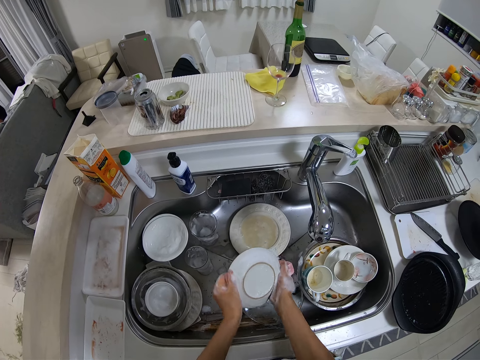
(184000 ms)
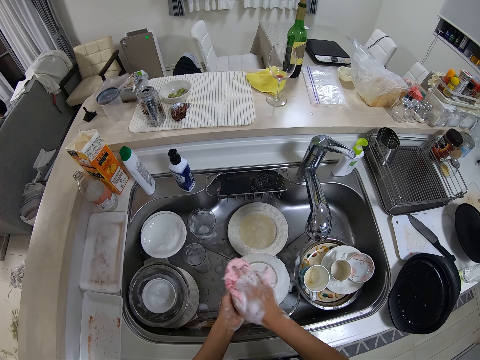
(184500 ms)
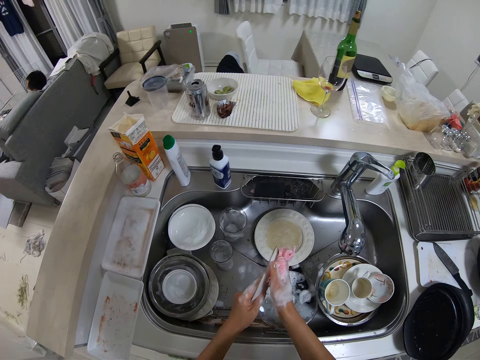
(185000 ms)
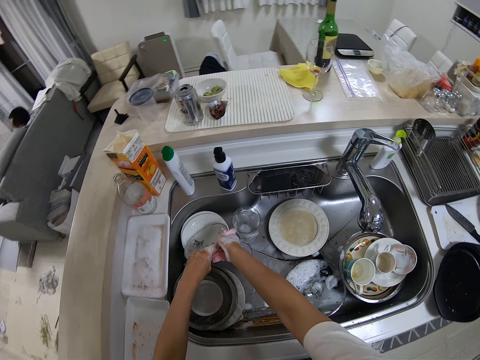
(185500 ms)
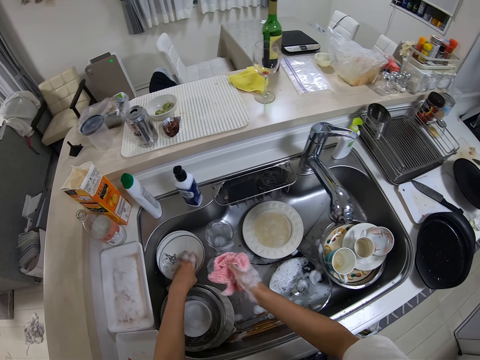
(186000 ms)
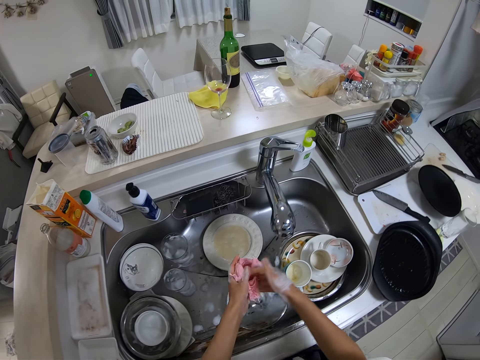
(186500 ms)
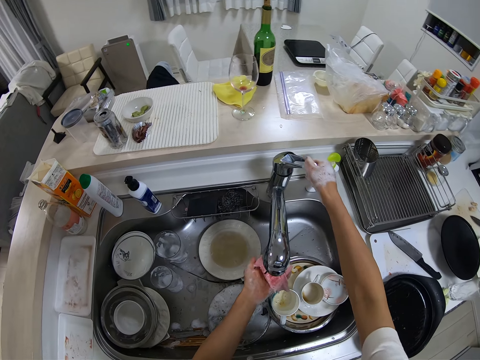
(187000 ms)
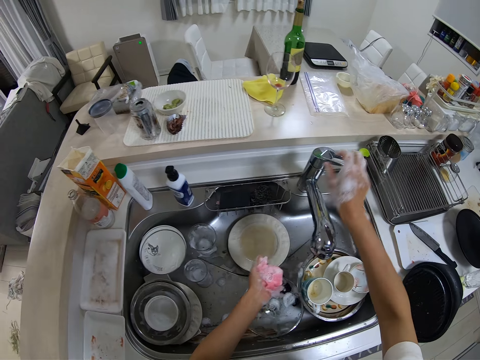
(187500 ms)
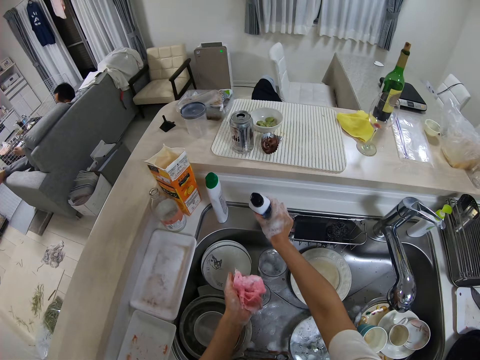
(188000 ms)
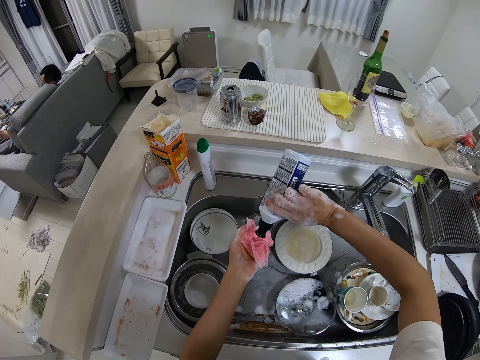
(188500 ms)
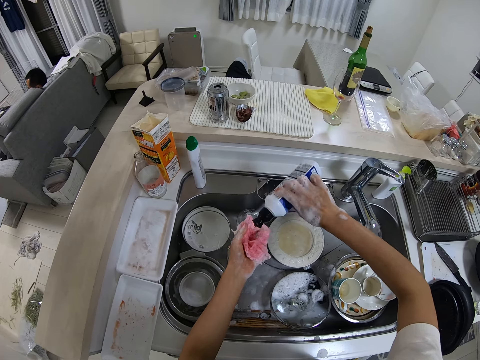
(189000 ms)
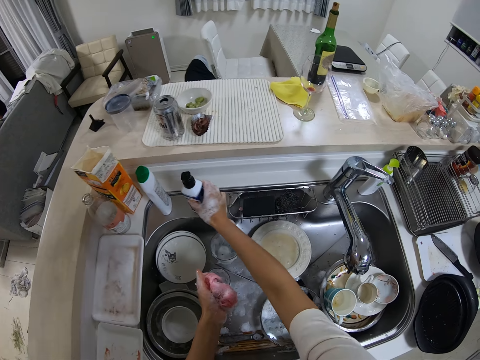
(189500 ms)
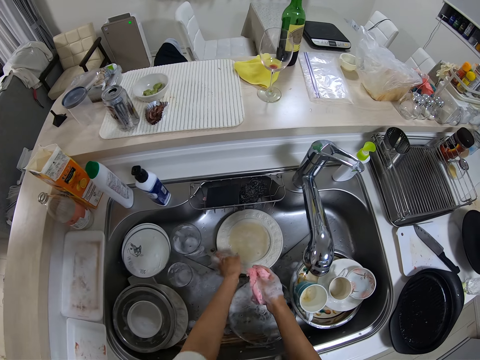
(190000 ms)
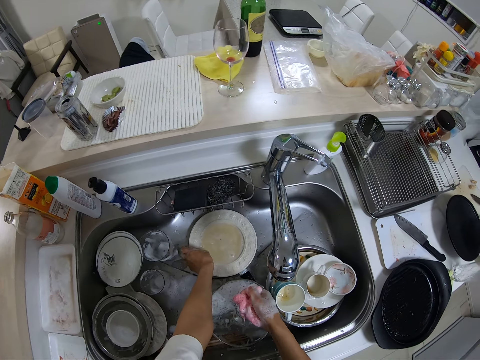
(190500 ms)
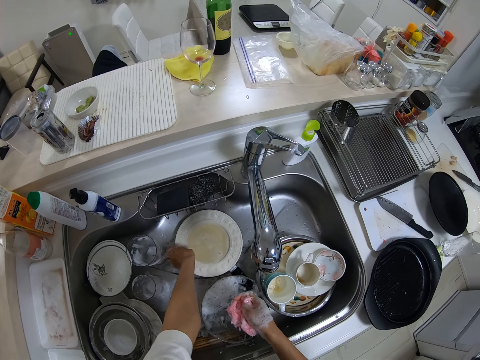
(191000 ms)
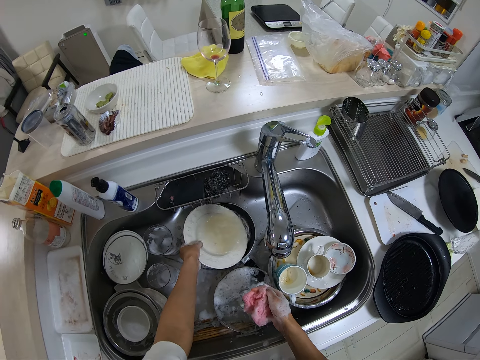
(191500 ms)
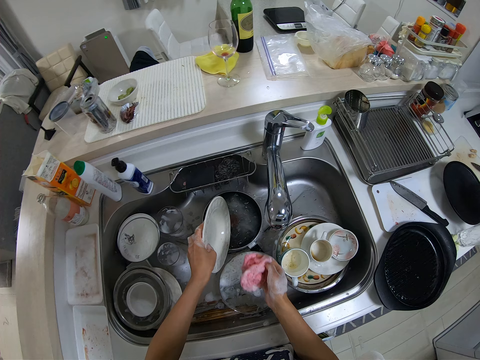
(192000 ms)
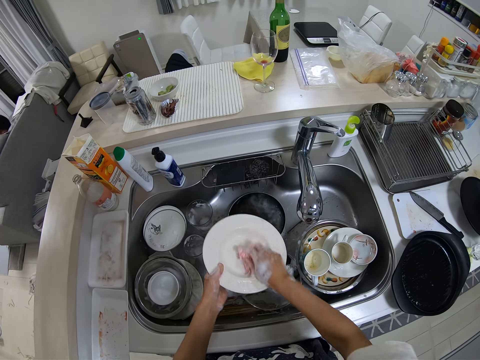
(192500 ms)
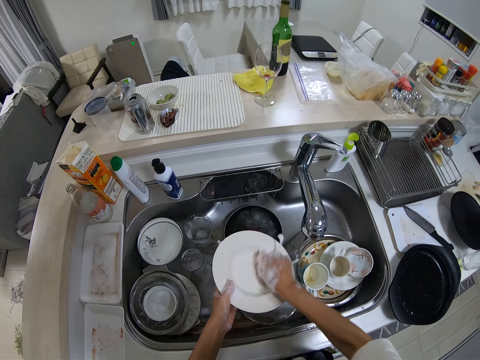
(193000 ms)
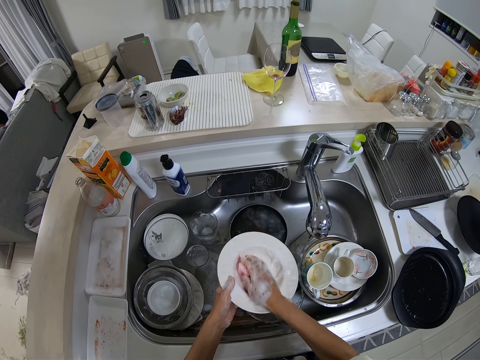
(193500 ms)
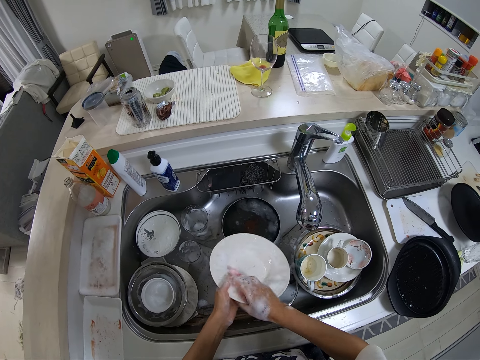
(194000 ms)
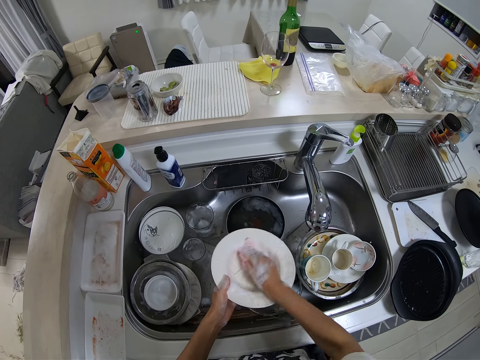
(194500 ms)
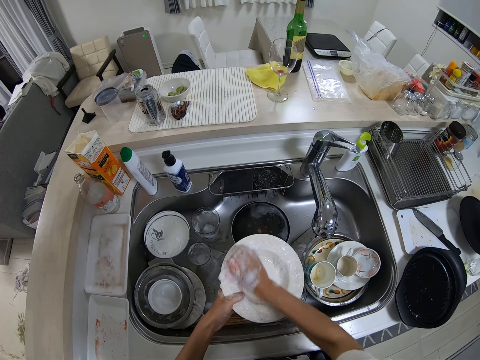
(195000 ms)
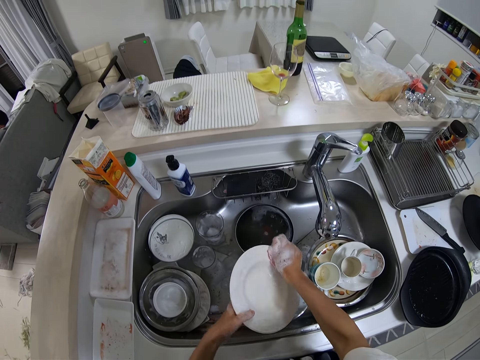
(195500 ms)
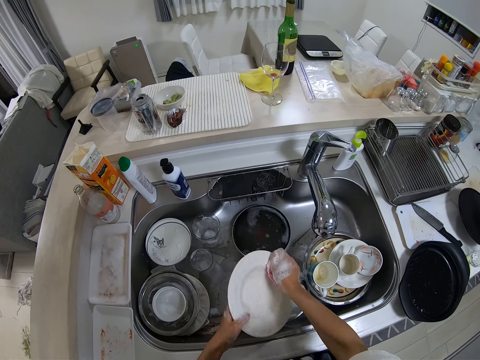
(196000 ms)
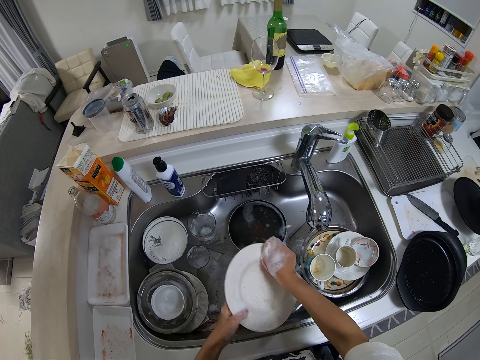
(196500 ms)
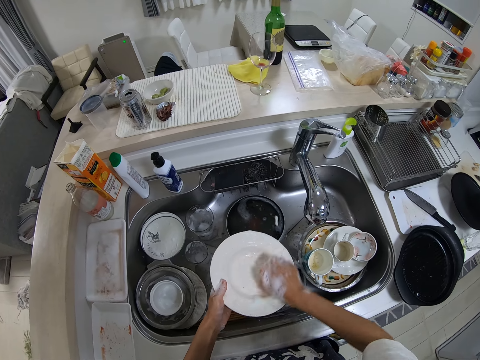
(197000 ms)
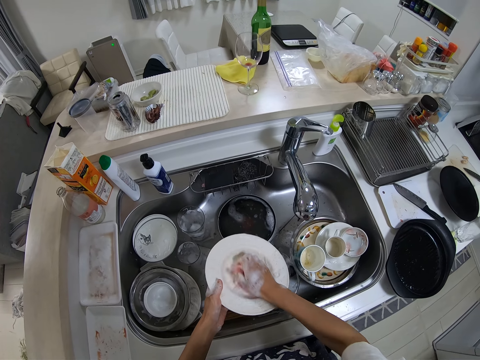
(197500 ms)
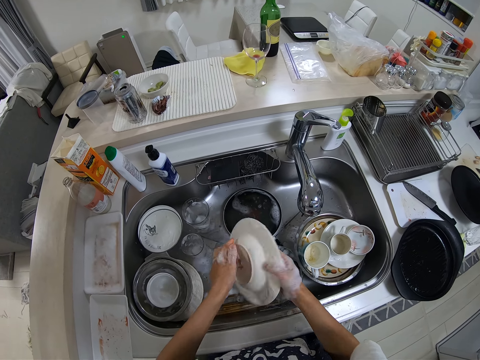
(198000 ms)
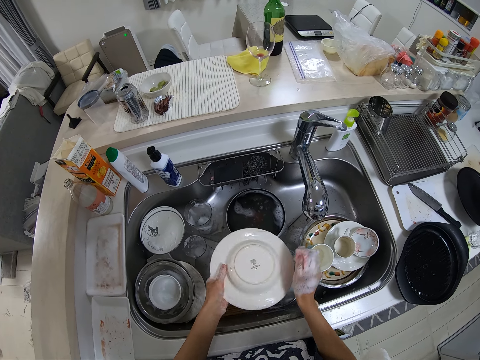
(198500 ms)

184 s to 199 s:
The camera wearer drops the plate on another plate in the sink with her left hand. She passes the sponge from her right hand to her left hand. She turns the faucet with her right hand. She soaks the sponge with water from the tap. She closes the water tap. She picks the bottle of liquid soap from the edge of the wash sink with her right hand. She pours soap from the bottle on the sponge in her left hand. She drops the bottle on the edge of the wash sink. She passes the sponge from her left hand to her right hand. She picks up a plate in the sink with her left hand. She pours water from the plate. She washes the plate with the sponge in her right hand.

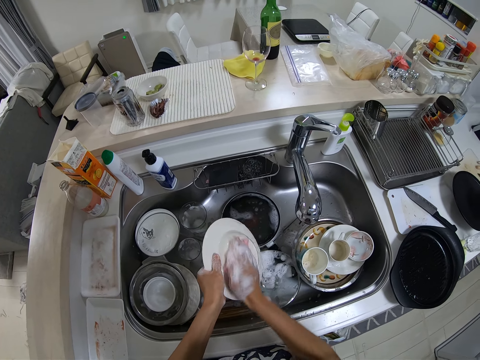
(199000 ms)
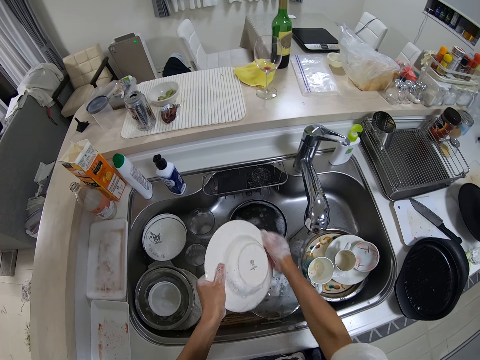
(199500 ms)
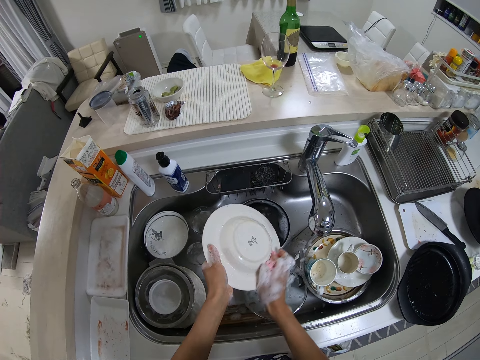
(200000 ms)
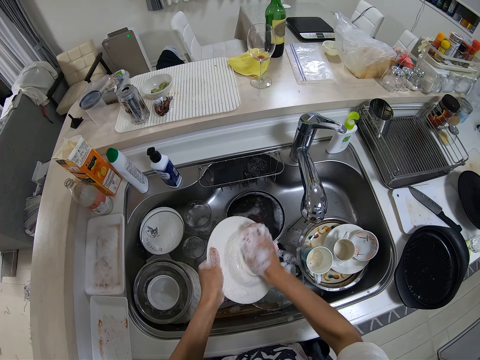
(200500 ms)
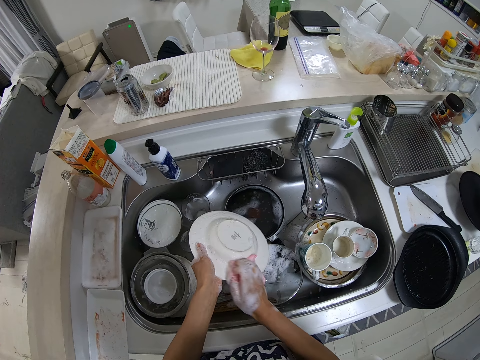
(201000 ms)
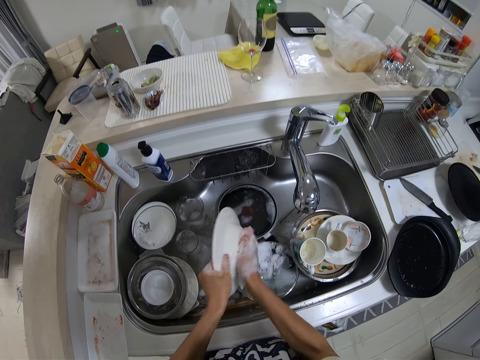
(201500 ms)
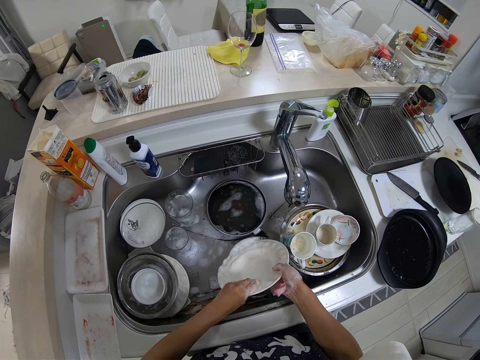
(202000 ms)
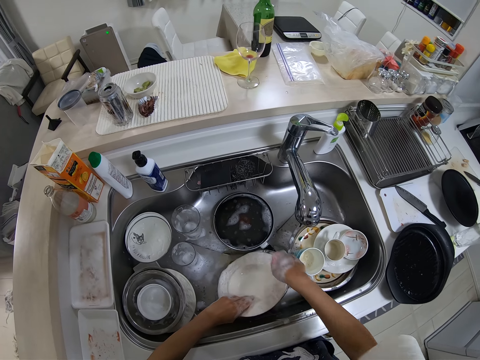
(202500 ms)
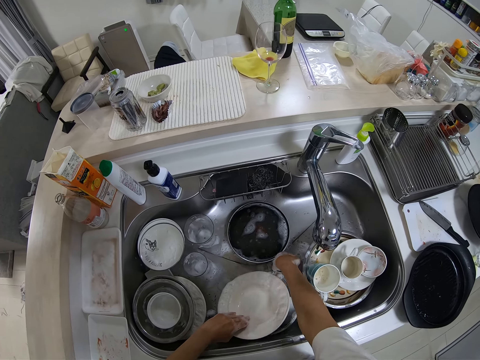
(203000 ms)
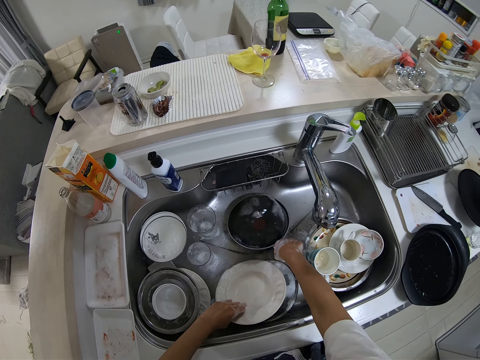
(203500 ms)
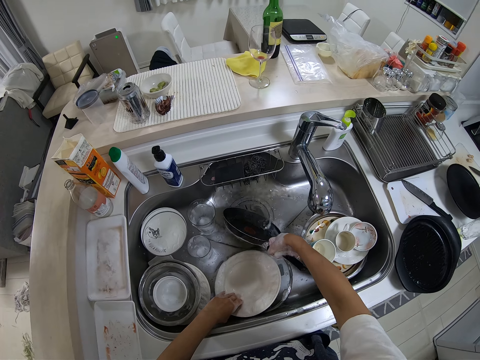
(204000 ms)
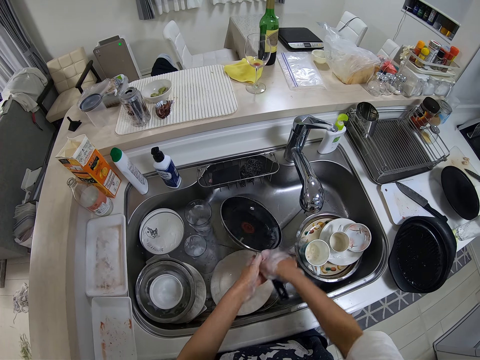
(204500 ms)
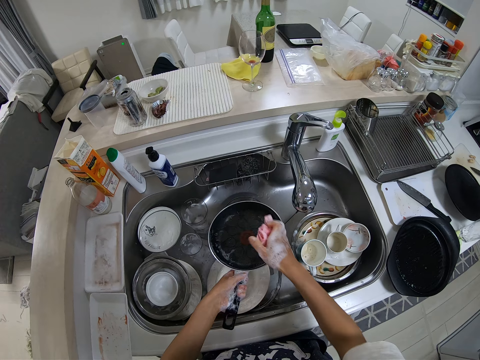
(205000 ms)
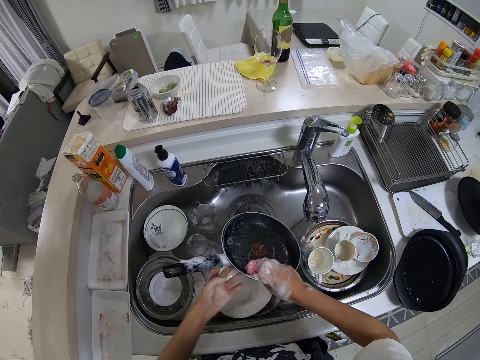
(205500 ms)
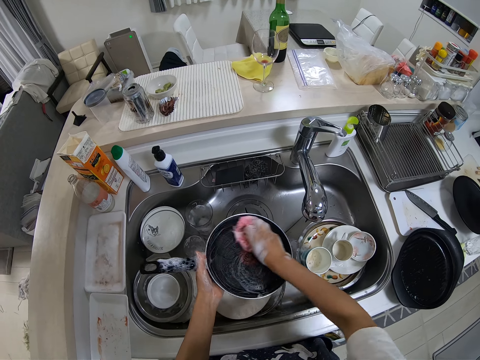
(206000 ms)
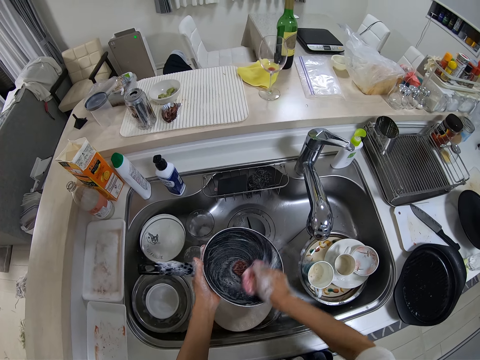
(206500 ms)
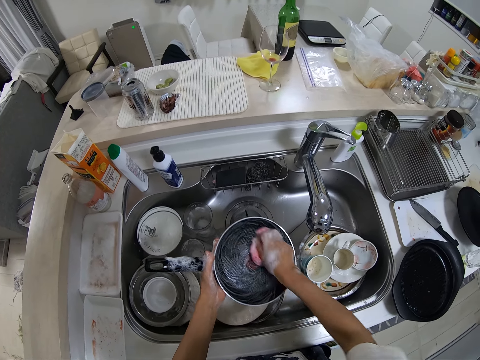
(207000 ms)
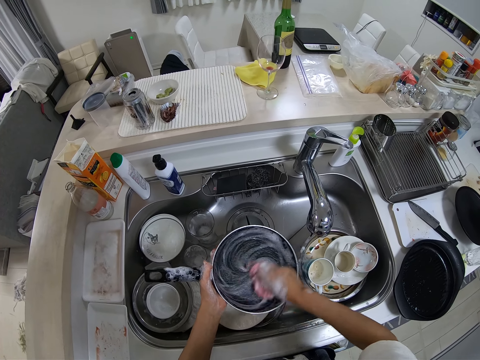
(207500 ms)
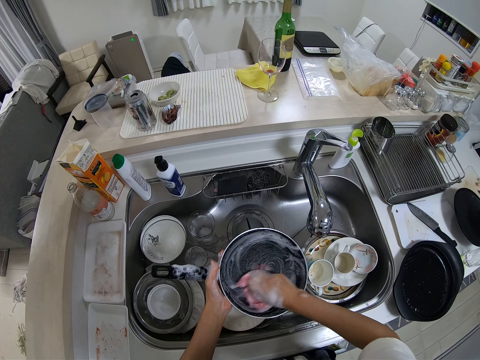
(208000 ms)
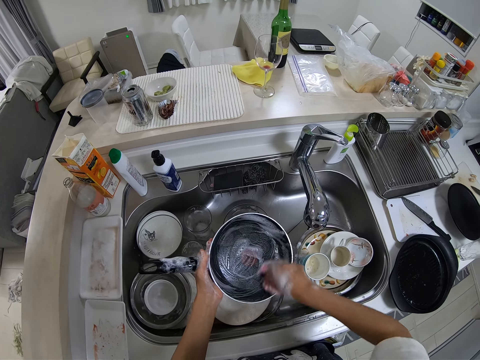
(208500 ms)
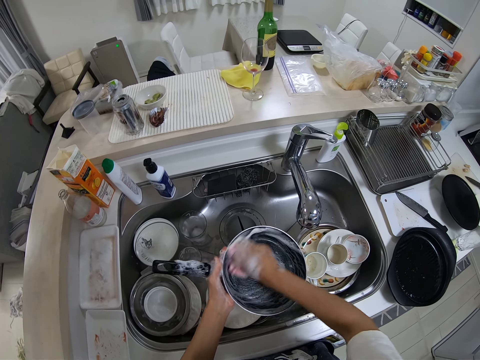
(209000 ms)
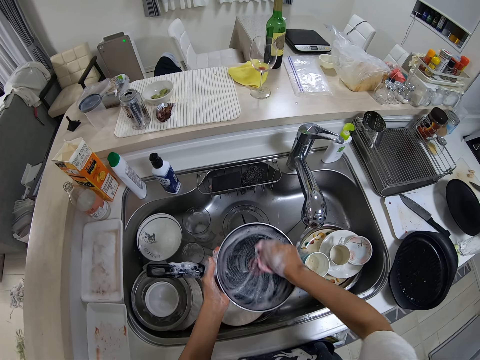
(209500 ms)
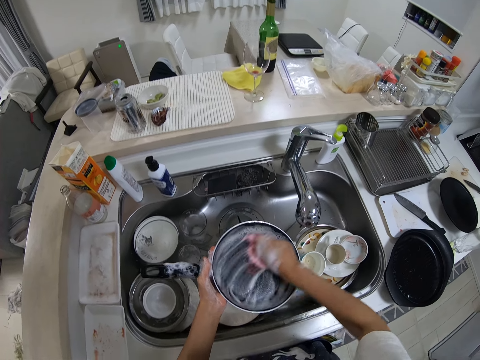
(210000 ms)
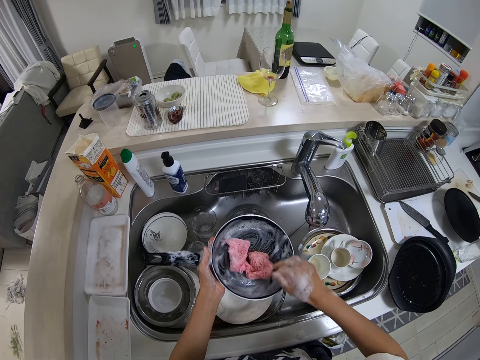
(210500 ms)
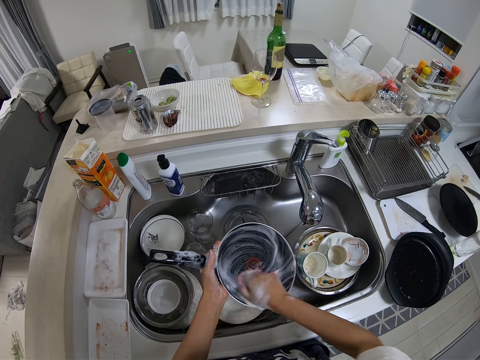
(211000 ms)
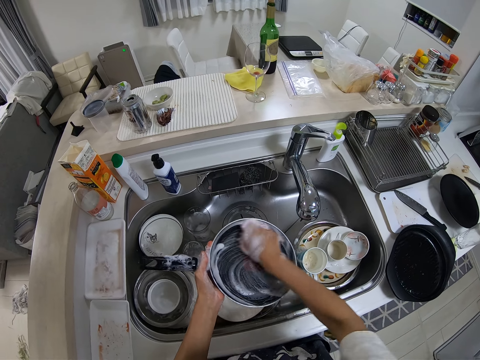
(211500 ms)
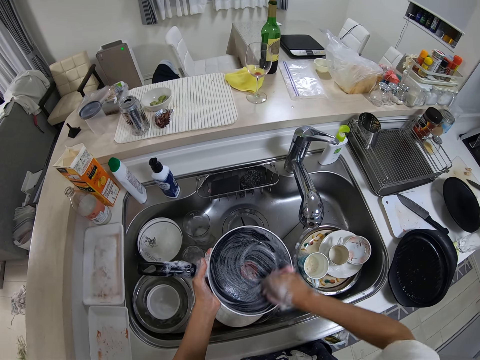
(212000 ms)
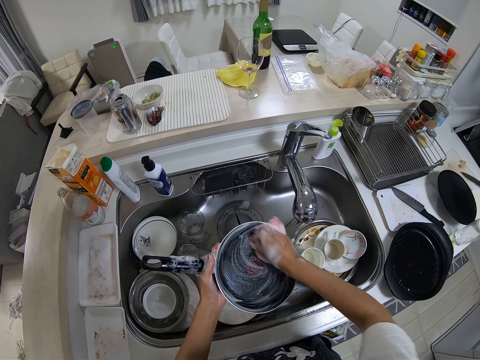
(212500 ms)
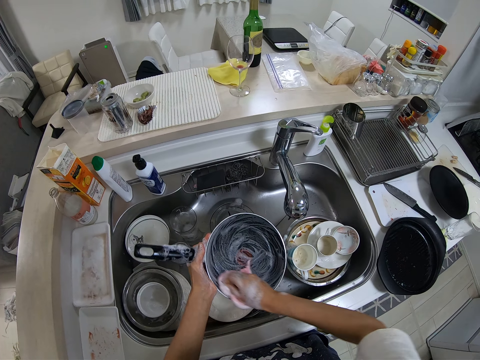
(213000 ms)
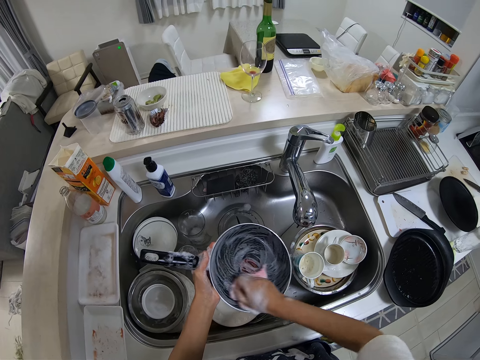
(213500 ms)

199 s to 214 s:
The camera wearer drops the plate in the wash sink with her left hand. She picks up a frying pan in the sink with her right hand. She pours water from the frying pan. She passes the pan from her right hand to her left hand. She adjusts the pan in her hands. She washes the pan with the sponge in her right hand.
